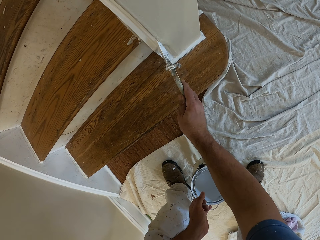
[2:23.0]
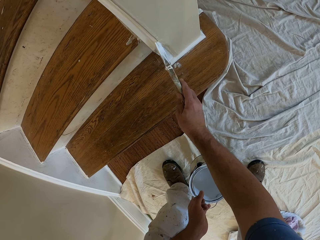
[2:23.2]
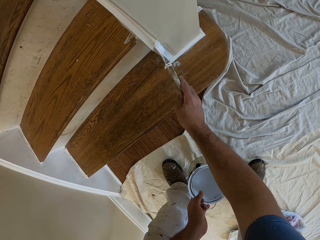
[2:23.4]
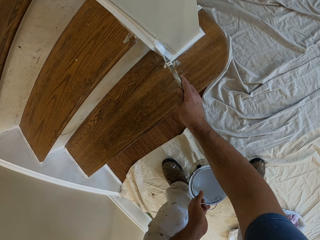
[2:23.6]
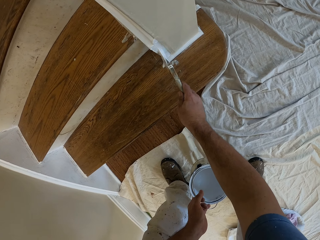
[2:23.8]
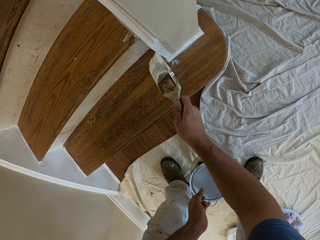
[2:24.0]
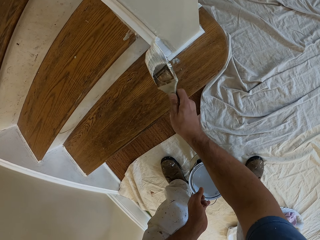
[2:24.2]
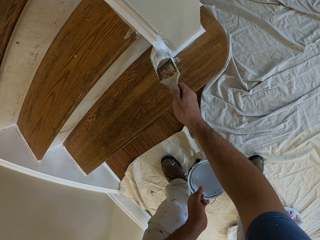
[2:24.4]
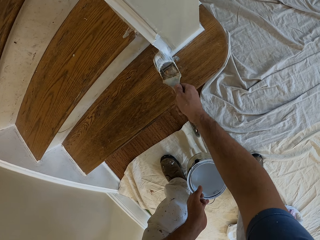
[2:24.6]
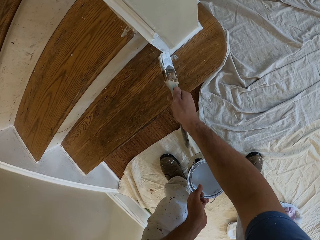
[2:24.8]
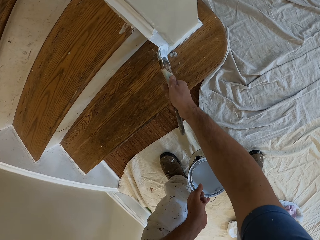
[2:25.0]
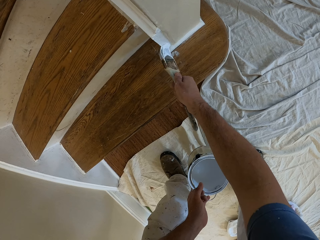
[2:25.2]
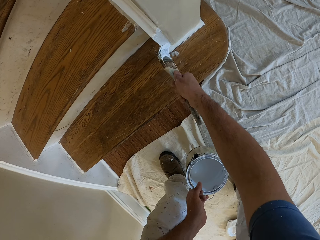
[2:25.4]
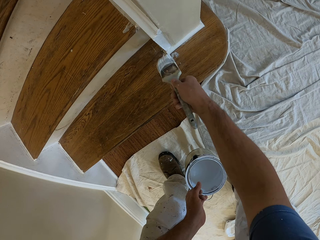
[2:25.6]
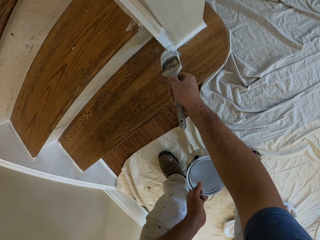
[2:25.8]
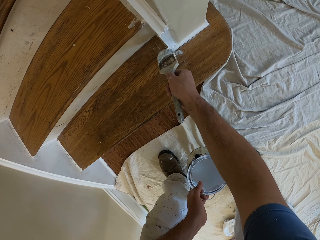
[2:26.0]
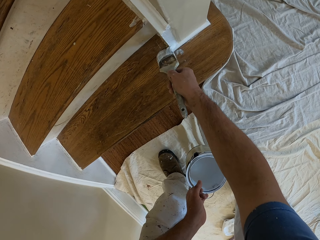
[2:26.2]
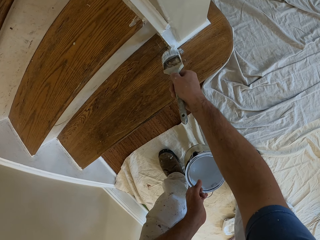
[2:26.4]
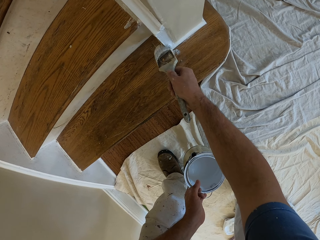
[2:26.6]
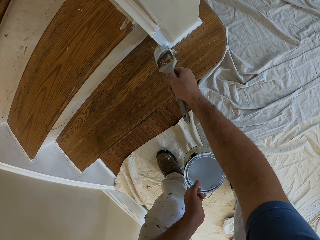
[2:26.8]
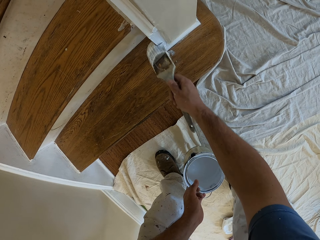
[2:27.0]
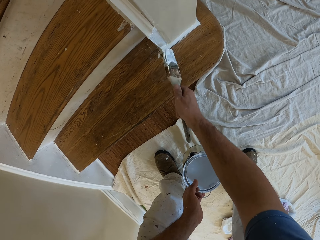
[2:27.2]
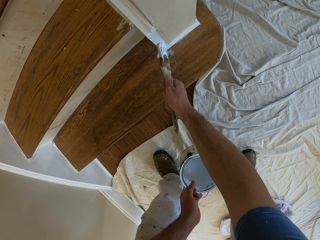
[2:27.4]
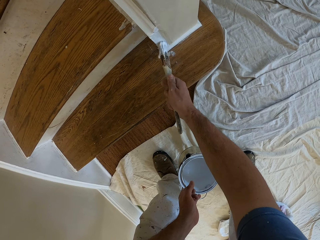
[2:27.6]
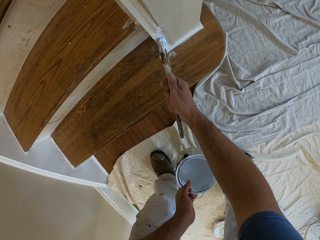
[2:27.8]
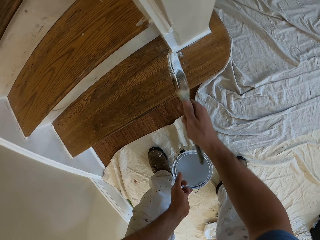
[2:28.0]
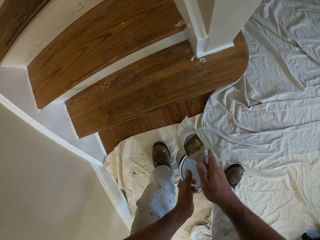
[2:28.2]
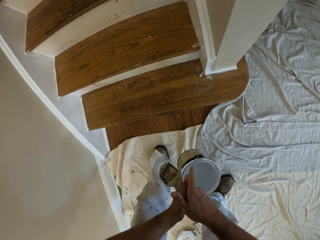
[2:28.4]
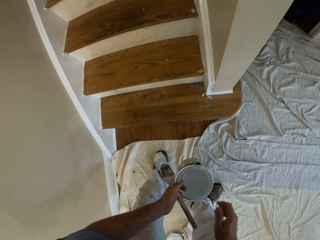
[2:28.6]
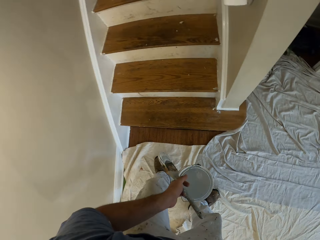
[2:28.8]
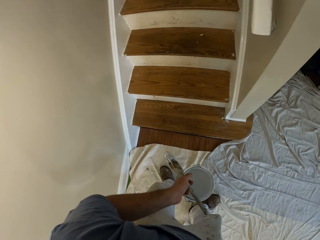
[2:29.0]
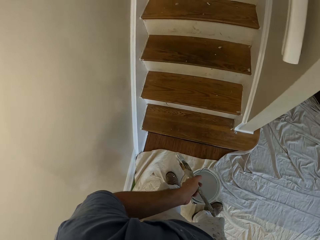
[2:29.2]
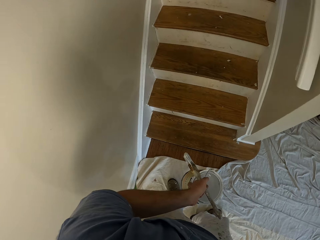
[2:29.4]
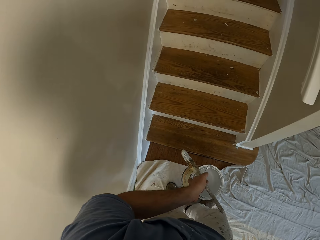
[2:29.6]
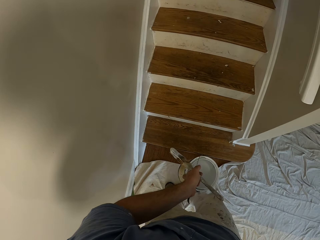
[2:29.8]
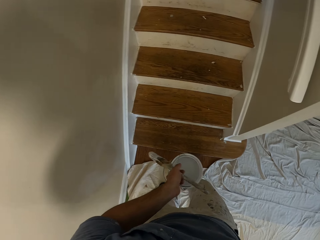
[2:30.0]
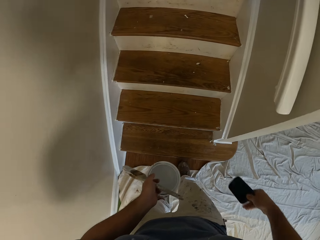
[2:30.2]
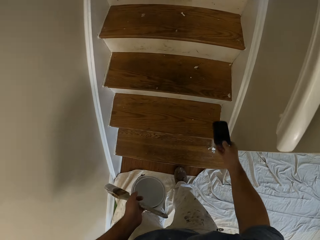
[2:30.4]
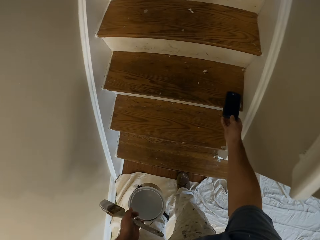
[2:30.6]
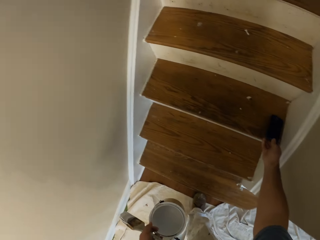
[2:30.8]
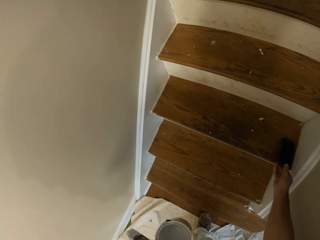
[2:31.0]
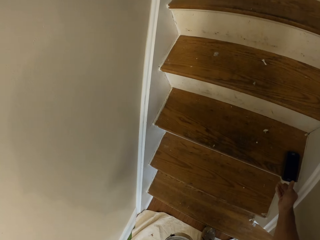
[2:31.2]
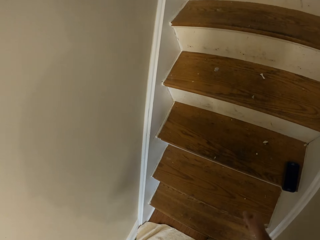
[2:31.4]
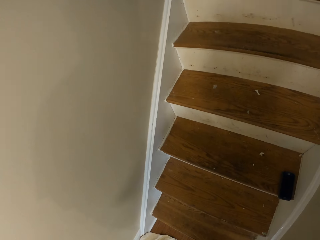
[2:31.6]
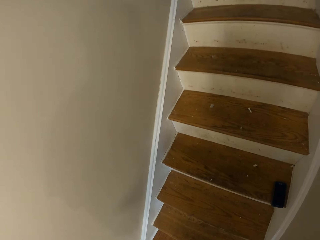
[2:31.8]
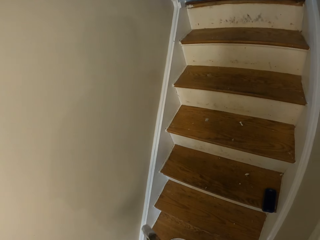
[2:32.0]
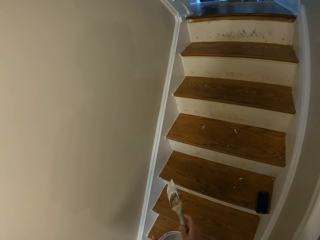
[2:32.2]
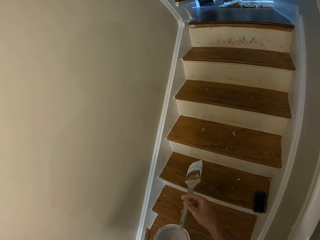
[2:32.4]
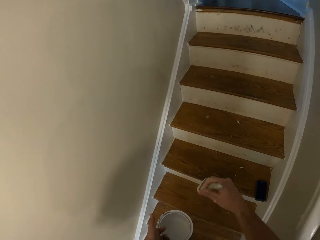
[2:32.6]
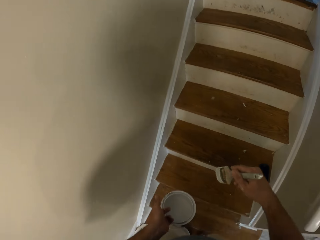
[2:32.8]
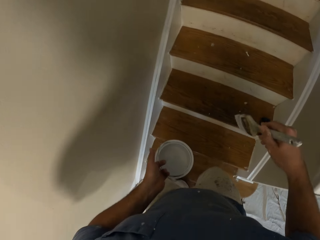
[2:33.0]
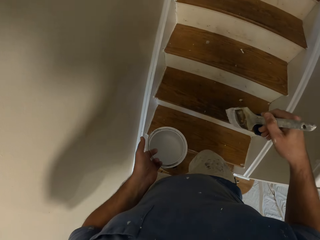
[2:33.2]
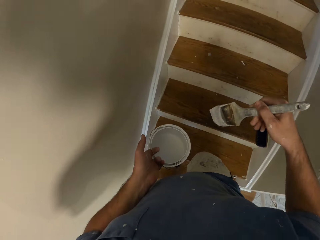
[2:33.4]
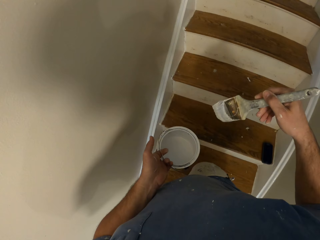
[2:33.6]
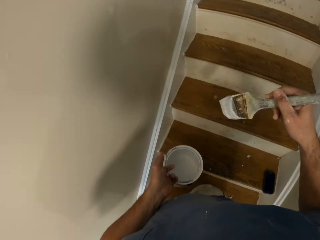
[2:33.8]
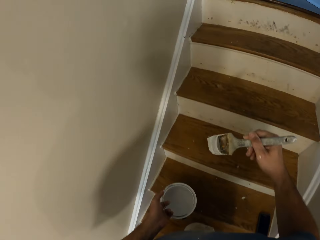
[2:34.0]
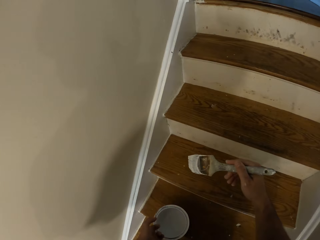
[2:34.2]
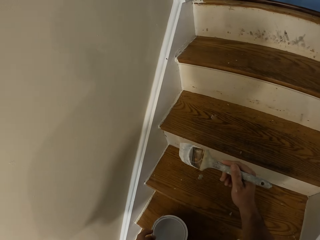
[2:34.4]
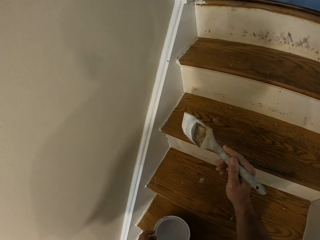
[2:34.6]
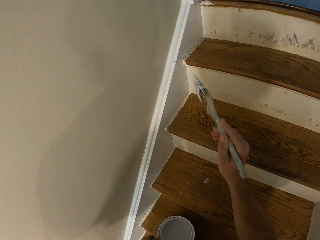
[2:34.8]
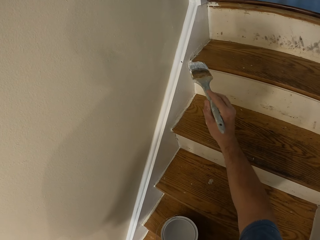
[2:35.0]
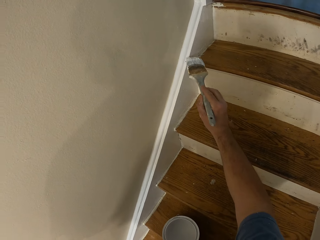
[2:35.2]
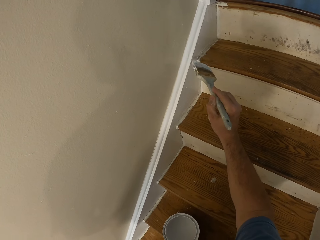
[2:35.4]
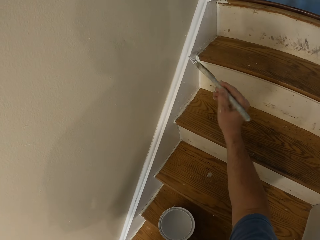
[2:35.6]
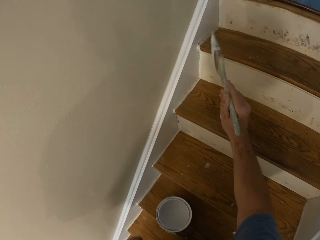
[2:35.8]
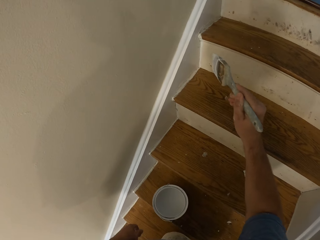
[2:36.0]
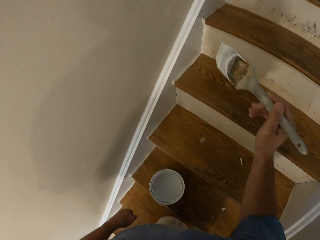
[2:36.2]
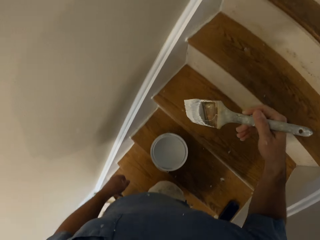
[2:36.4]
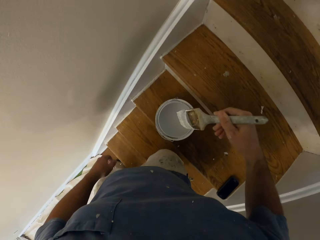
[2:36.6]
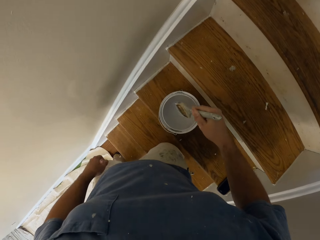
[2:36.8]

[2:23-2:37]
The camera wearer passes the paintbrush to his left hand. He stops painting. He holds the brush on his left hand. He touches something. He removes a mobile phone from the pocket of his trouser with his right hand. He puts the mobile phone on the staircase. He collects the paintbrush from his left hand with his right hand. He holds the brush on his right hand. He steps up on the stairs. He puts the aluminum paint bucket on the stairs. He paints the cornice or skirtboard.

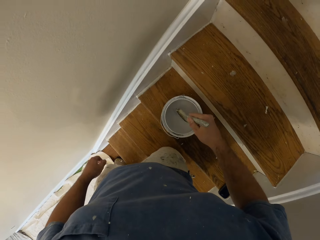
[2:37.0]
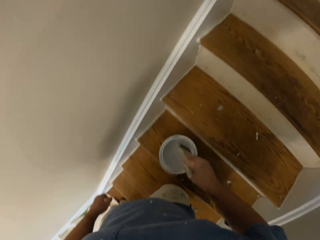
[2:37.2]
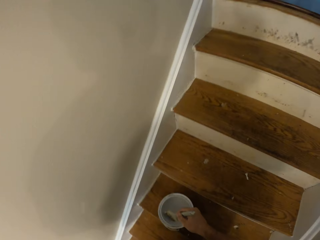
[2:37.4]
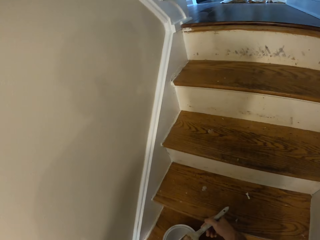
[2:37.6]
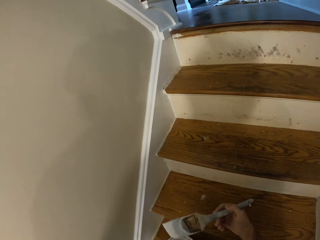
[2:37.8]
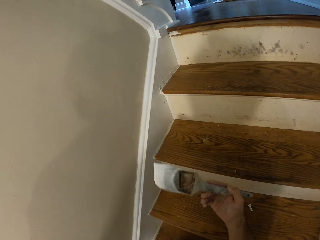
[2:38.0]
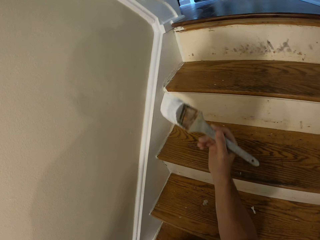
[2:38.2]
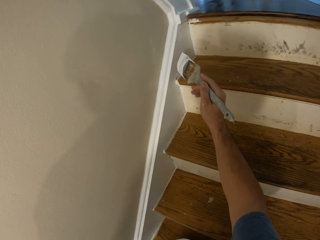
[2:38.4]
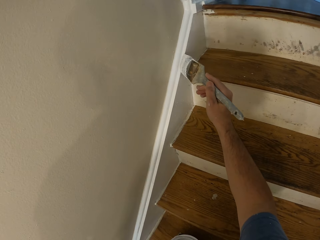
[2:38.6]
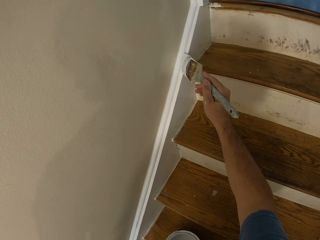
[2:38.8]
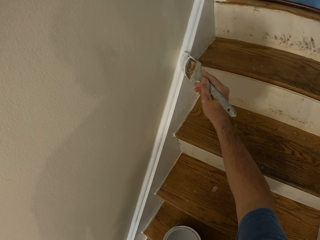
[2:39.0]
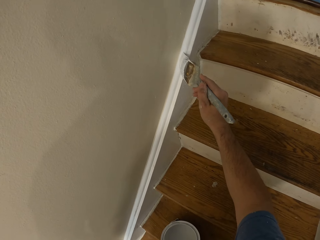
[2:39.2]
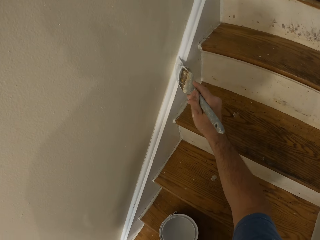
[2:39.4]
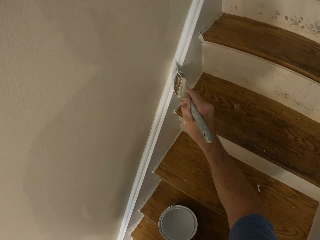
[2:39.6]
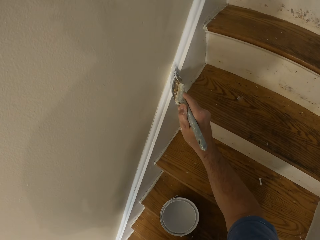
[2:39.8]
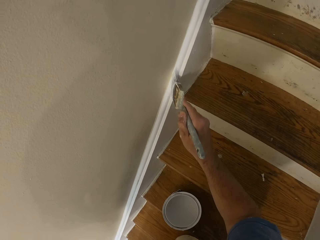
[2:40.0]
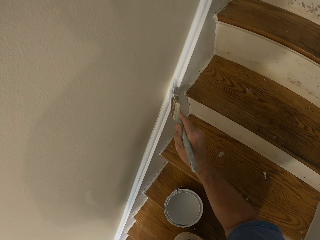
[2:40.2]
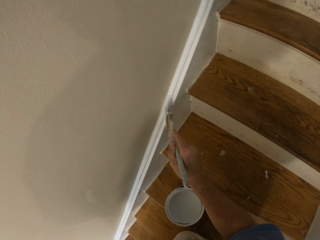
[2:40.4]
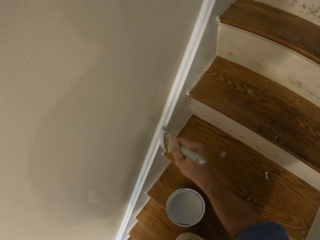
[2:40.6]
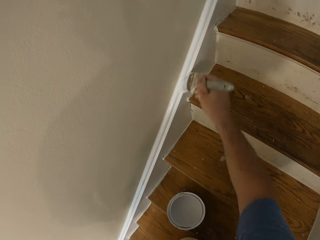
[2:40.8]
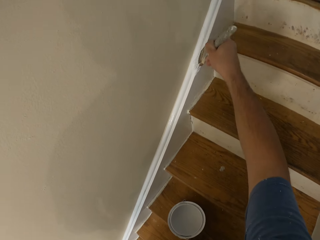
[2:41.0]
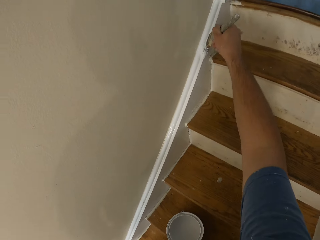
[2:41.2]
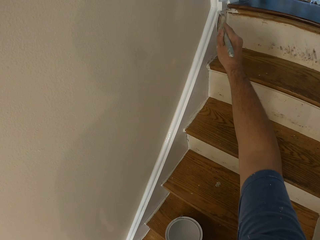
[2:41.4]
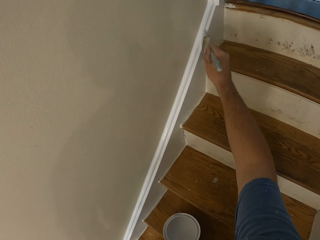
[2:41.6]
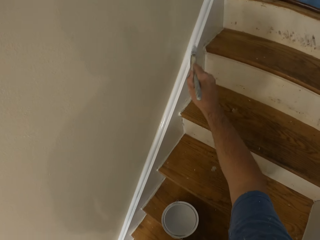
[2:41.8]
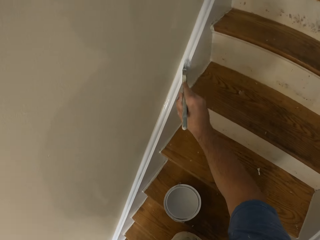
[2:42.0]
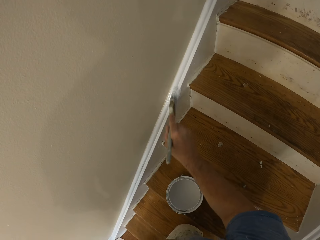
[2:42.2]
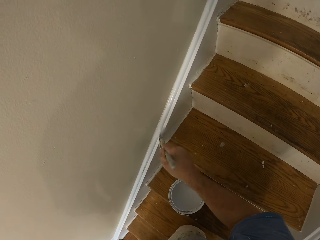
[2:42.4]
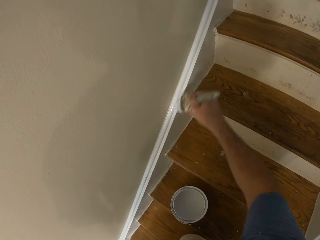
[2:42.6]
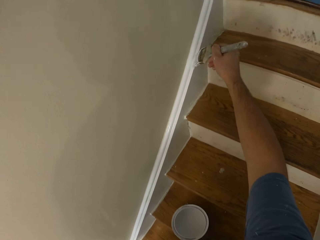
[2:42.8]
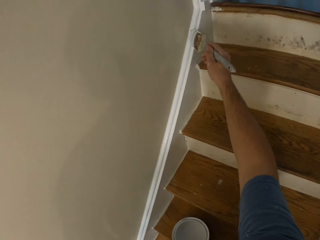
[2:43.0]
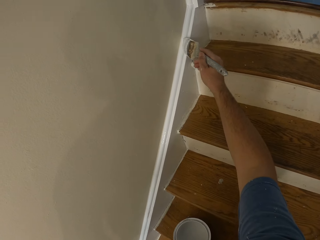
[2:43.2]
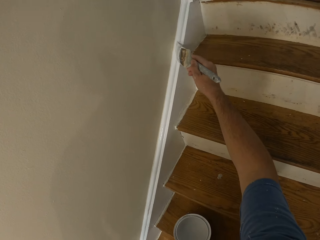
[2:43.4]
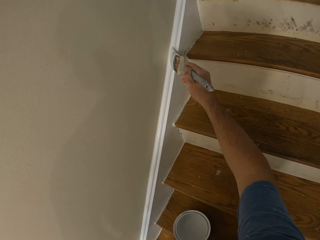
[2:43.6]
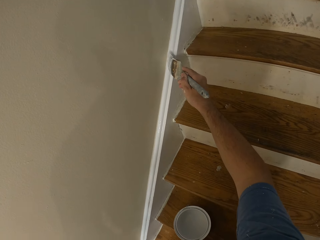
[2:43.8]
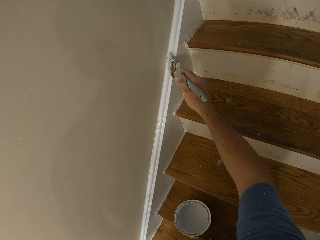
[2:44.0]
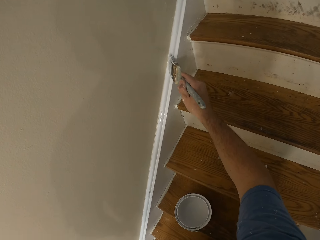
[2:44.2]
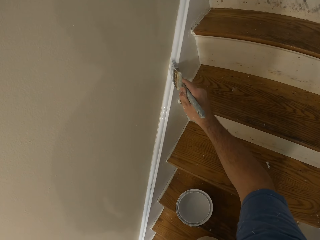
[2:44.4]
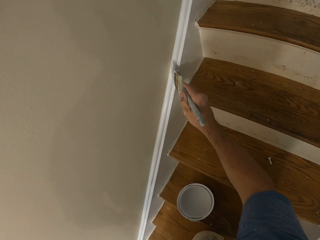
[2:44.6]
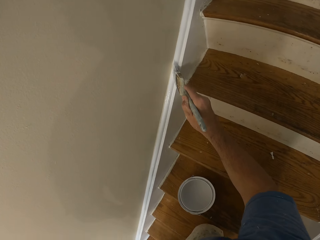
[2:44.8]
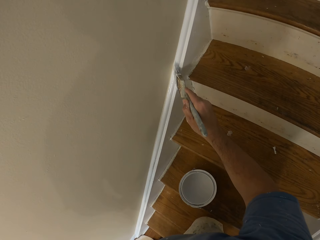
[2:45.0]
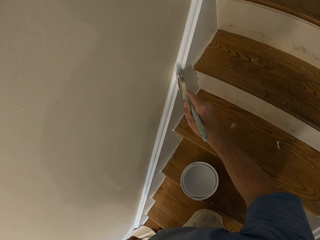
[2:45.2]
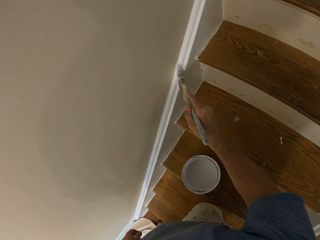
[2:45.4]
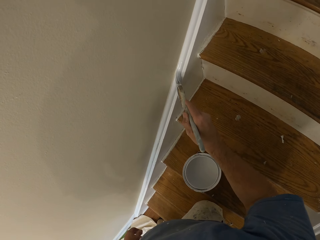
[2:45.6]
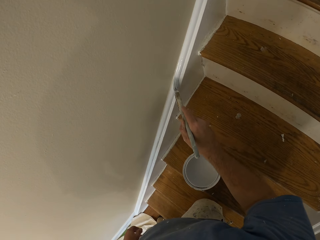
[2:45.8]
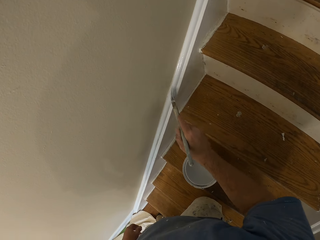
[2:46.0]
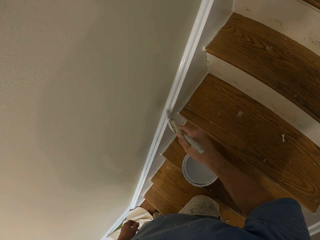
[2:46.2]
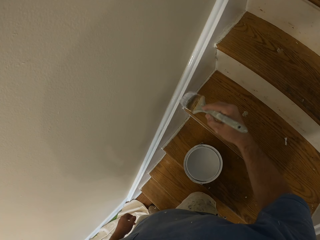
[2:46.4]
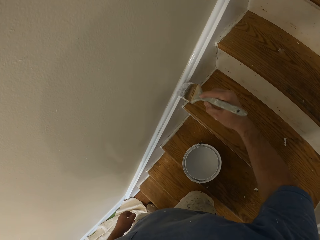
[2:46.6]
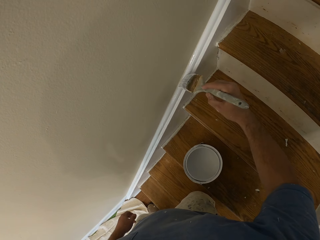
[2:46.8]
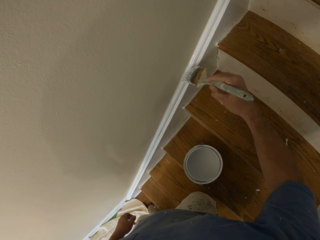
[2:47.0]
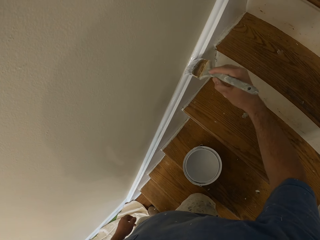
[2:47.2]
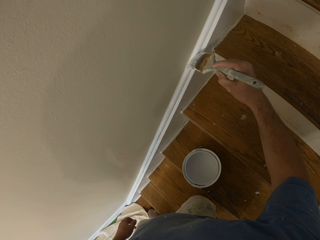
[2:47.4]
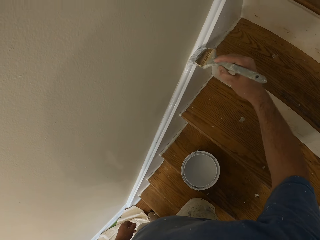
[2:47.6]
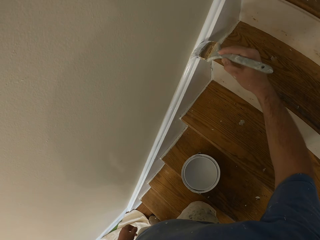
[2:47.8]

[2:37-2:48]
The camera wearer scoops paint from the aluminum paint bucket with the paintbrush. They paint the cornice or skirtboard.
